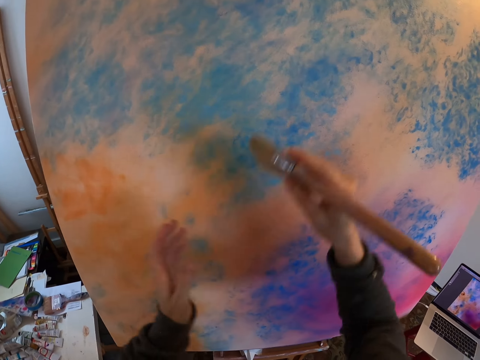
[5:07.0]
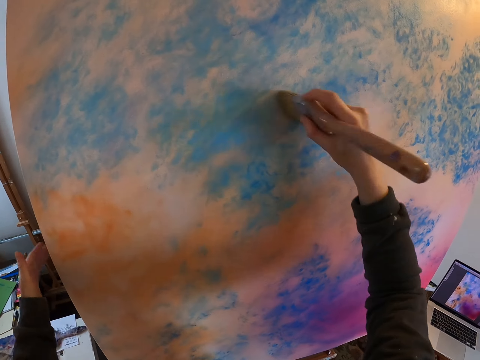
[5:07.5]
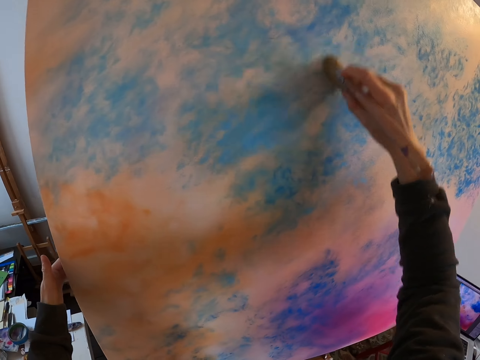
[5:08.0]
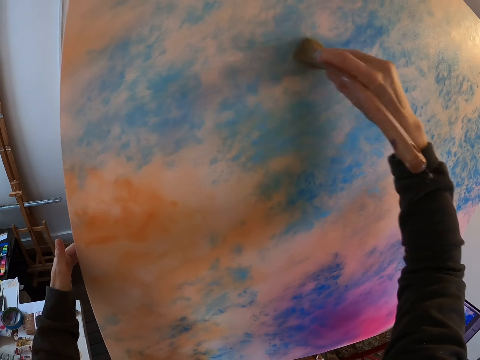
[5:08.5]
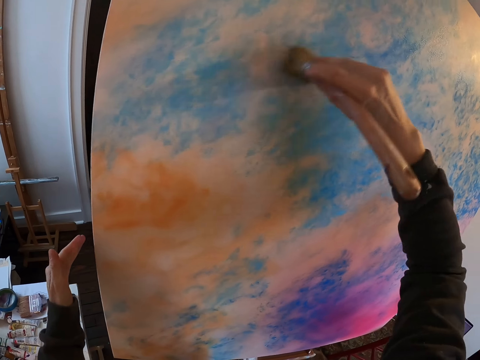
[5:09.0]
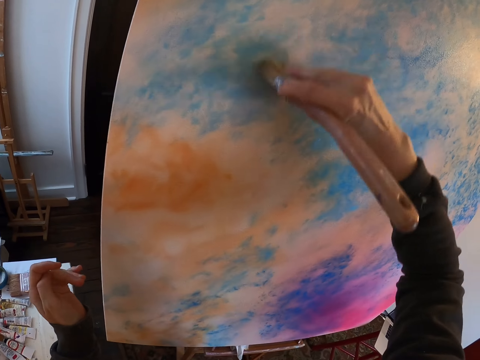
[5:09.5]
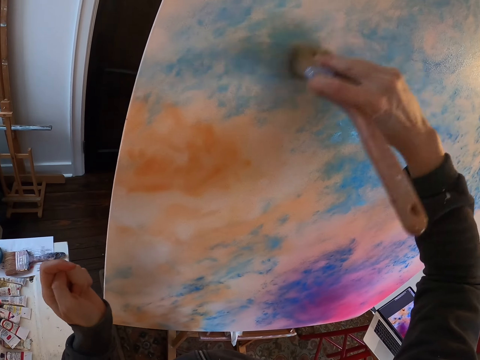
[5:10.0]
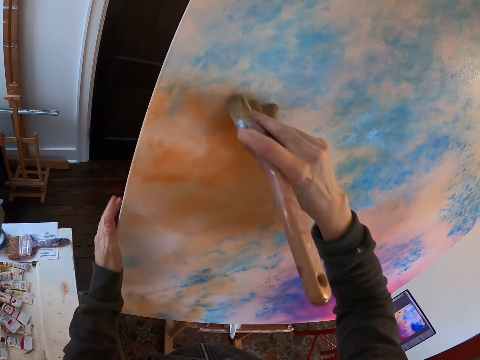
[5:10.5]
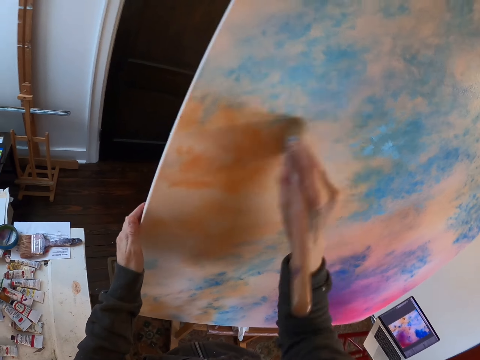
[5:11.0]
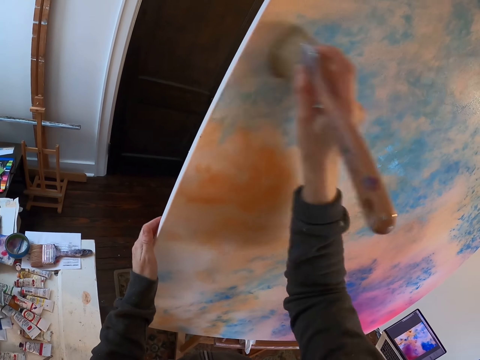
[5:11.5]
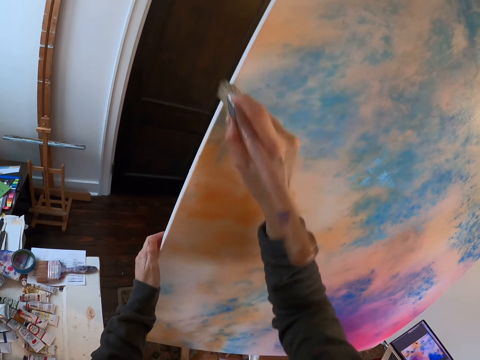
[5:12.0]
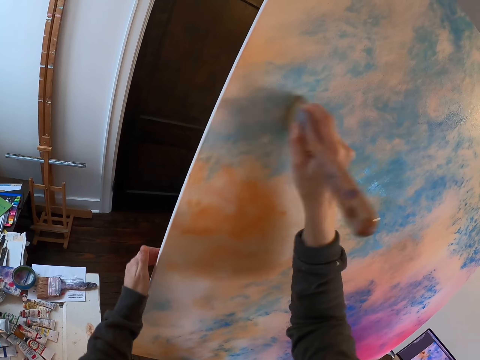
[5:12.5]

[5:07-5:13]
The camera wearer wipes the painting. They paint with a big paint brush.

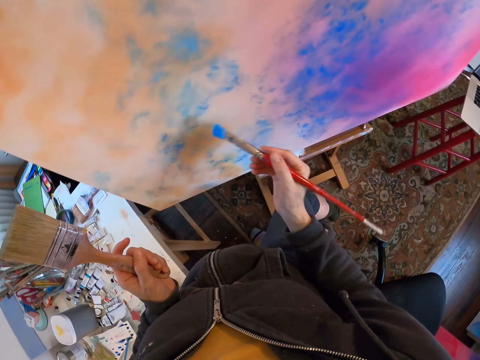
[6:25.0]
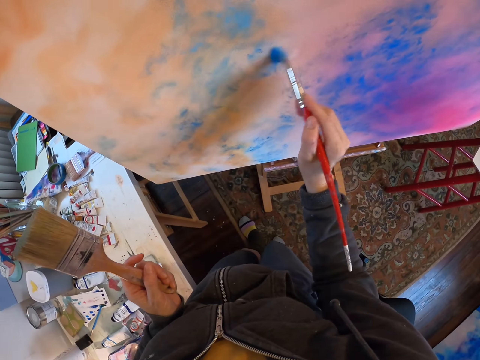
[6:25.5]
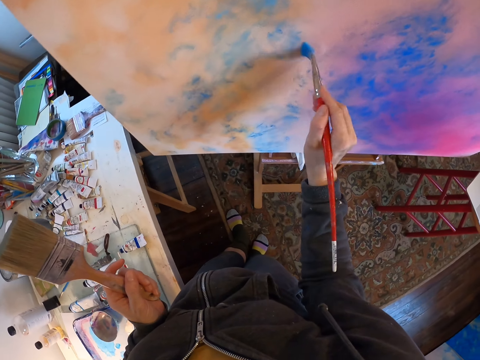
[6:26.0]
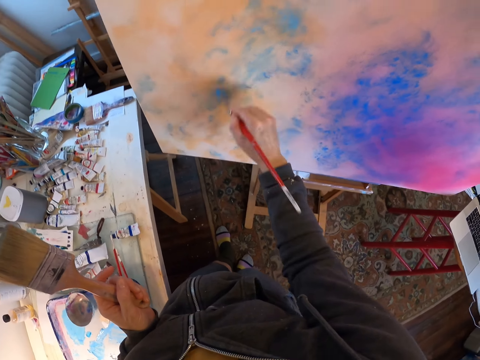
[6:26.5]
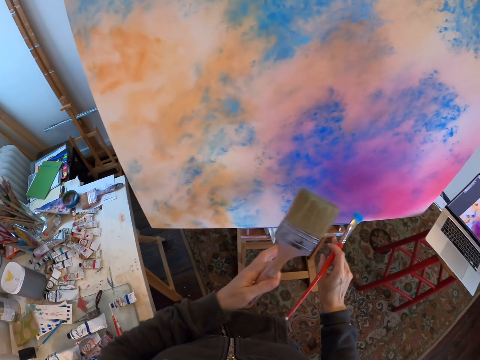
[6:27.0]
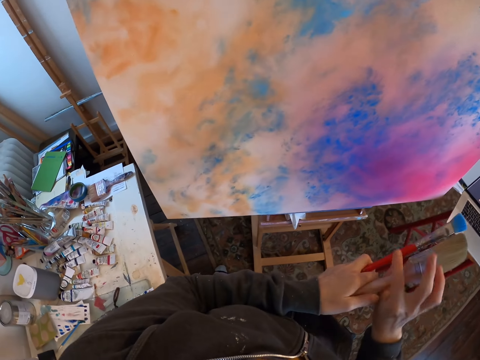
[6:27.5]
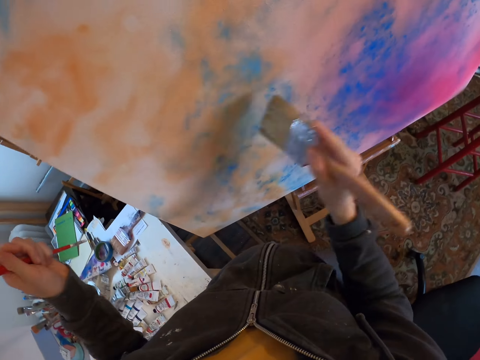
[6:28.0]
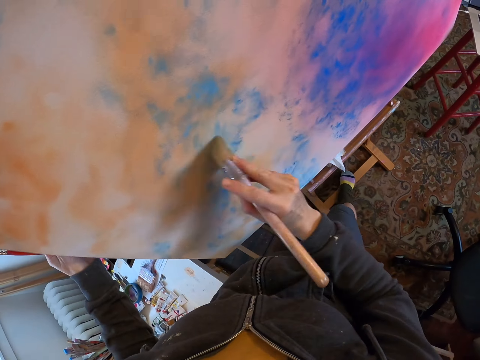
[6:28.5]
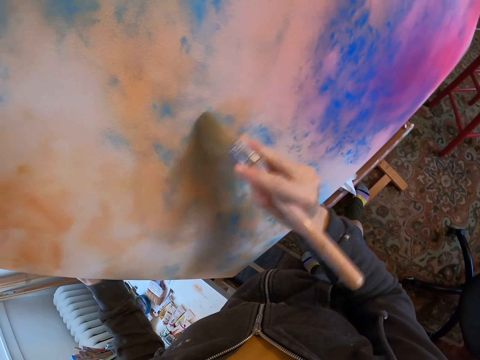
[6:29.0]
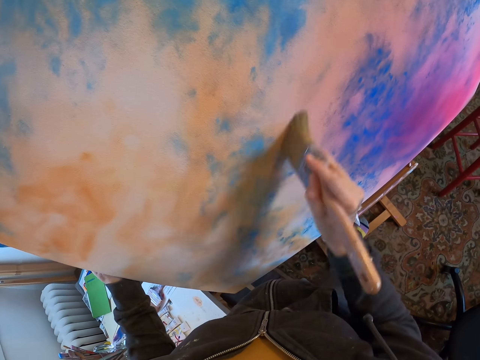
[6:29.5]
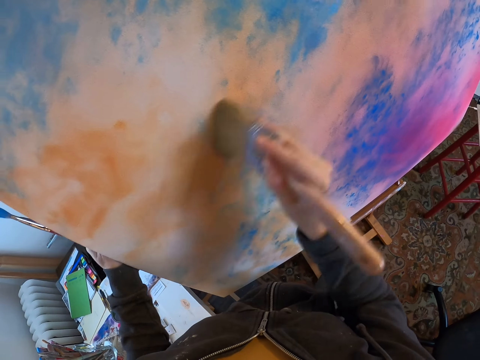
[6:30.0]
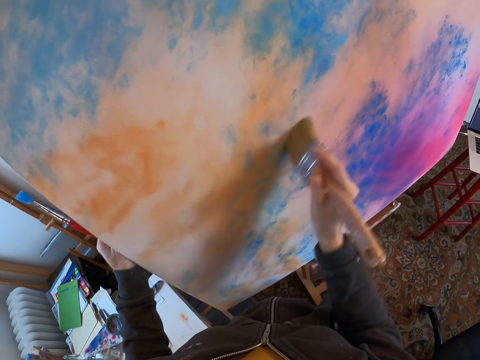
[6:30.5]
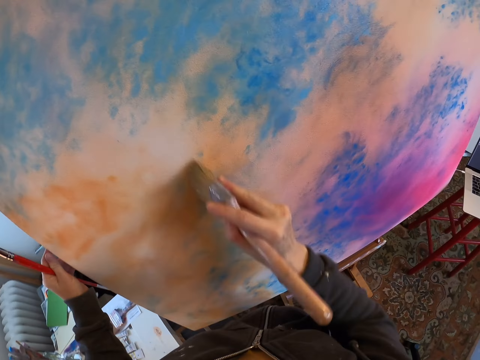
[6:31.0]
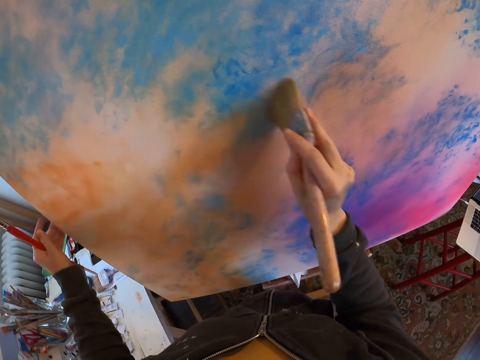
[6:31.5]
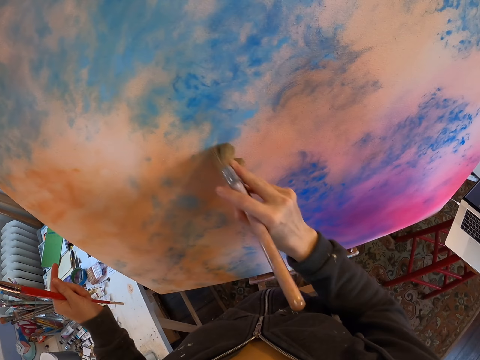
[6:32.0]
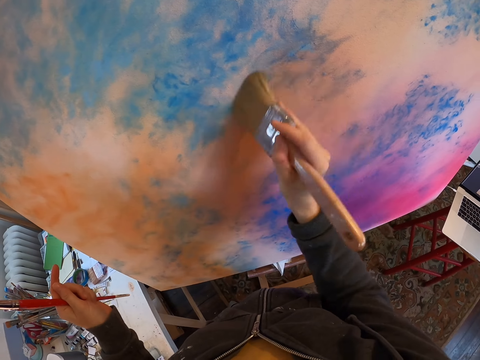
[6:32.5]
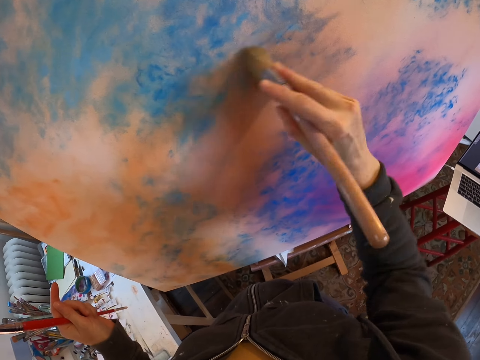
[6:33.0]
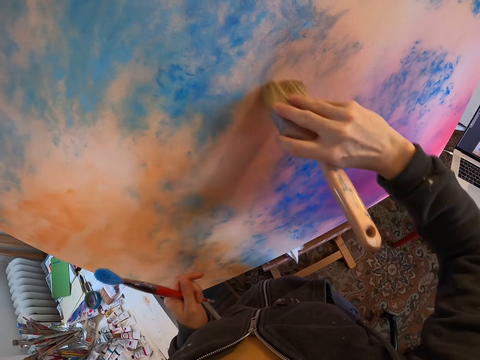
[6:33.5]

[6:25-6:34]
The camera wearer exchanges the hand holding the paint brushes. They wipe the painting. They pick up a big paint brush.

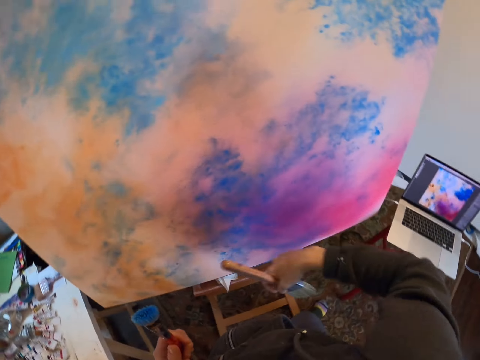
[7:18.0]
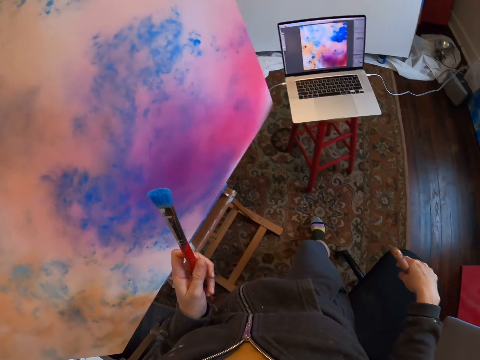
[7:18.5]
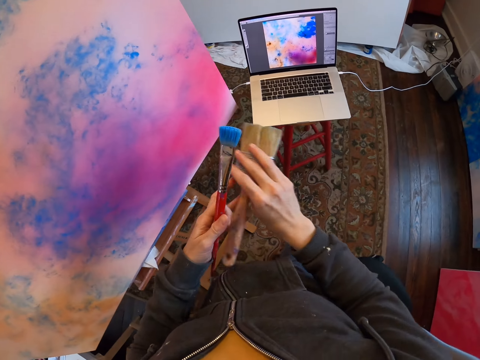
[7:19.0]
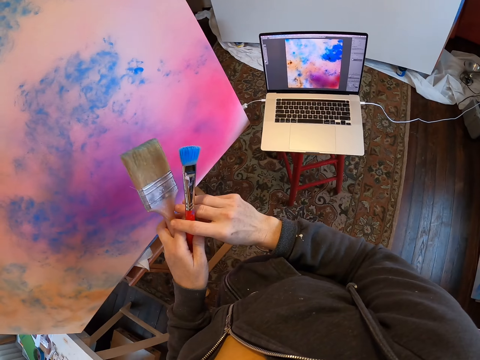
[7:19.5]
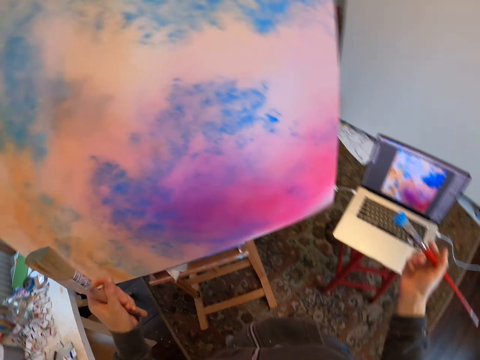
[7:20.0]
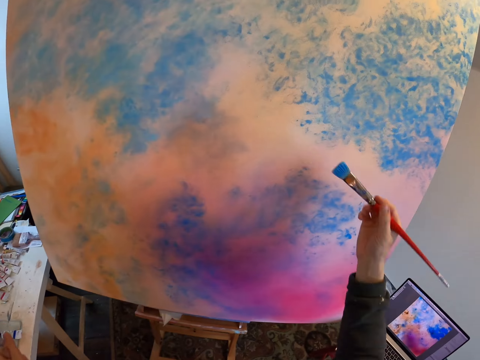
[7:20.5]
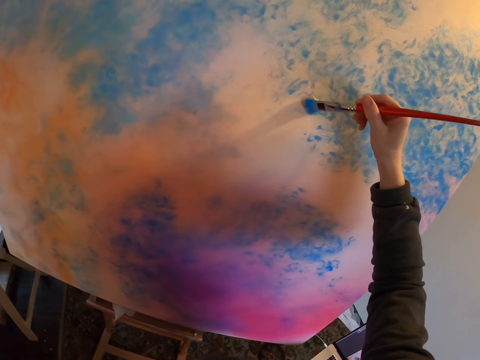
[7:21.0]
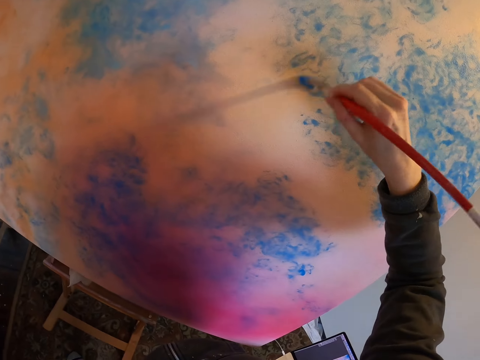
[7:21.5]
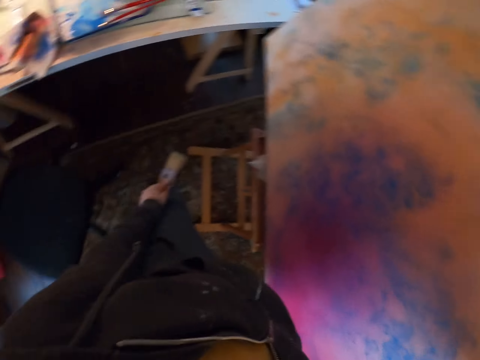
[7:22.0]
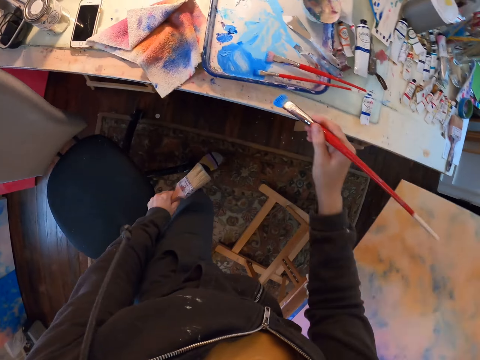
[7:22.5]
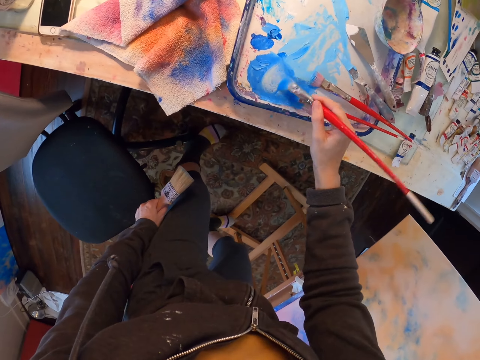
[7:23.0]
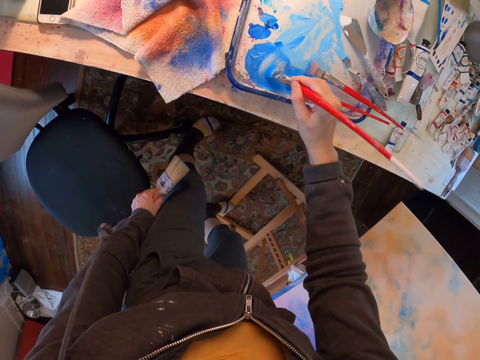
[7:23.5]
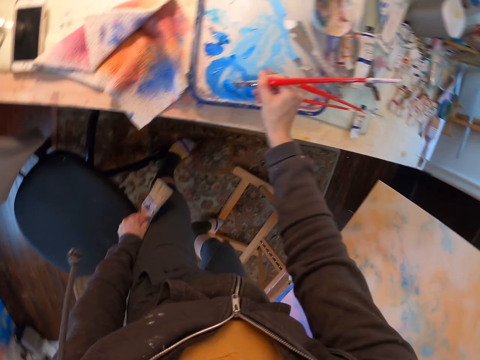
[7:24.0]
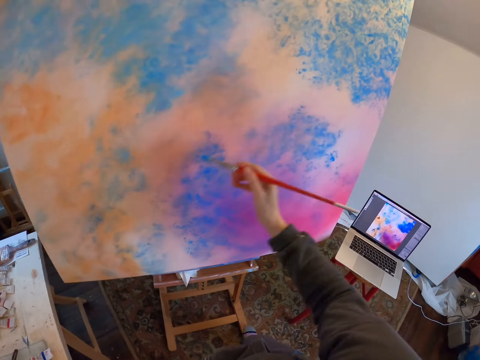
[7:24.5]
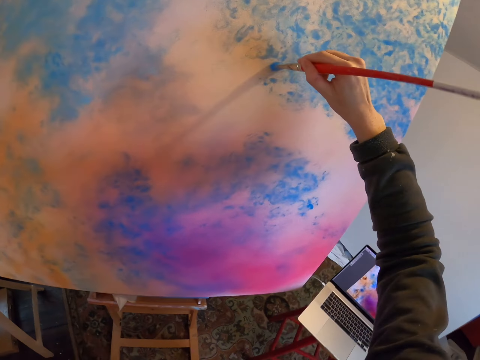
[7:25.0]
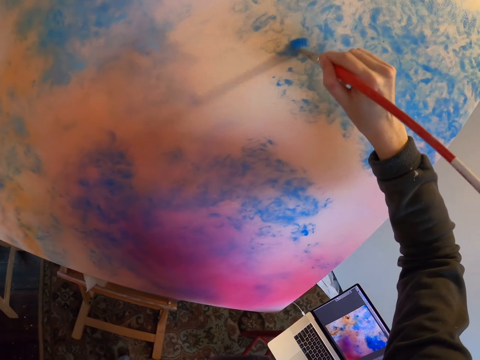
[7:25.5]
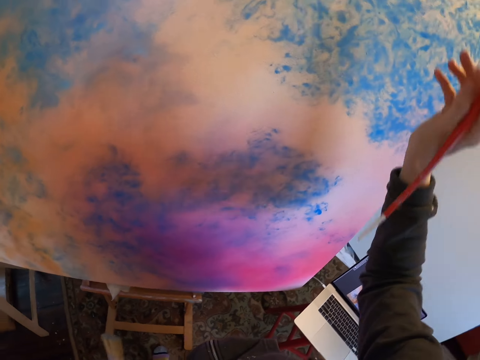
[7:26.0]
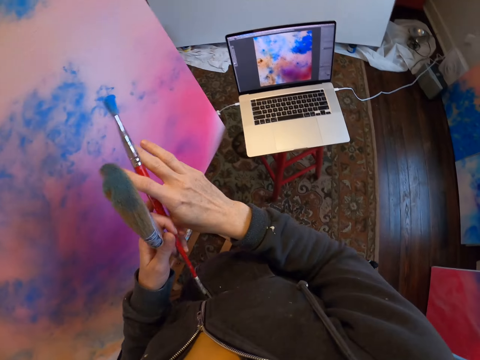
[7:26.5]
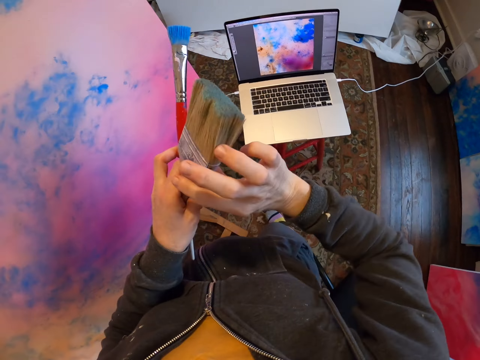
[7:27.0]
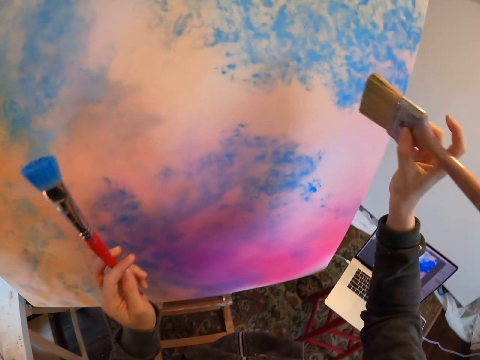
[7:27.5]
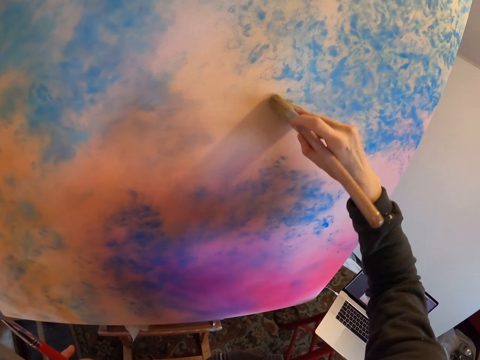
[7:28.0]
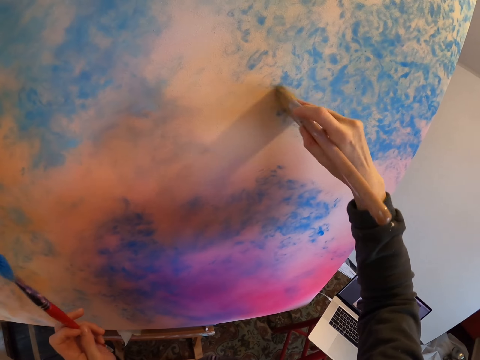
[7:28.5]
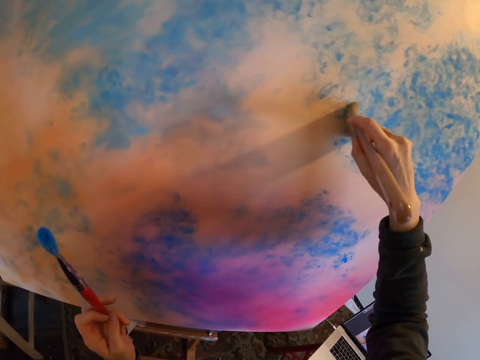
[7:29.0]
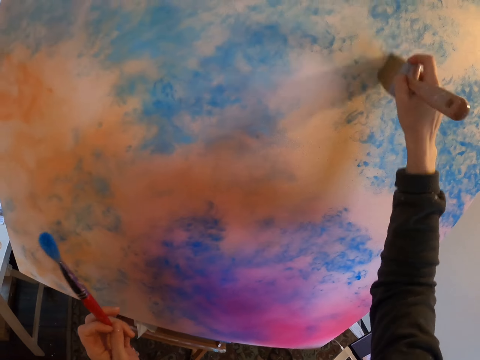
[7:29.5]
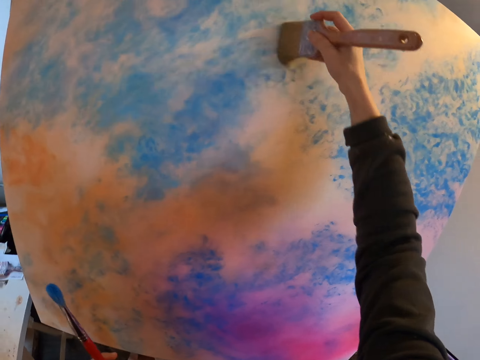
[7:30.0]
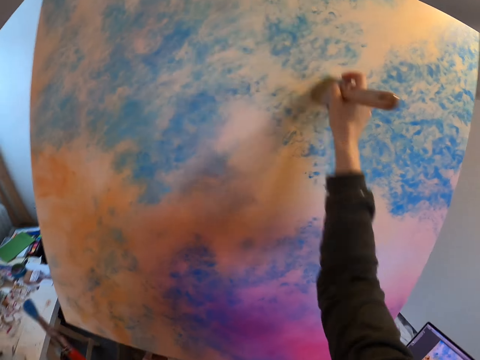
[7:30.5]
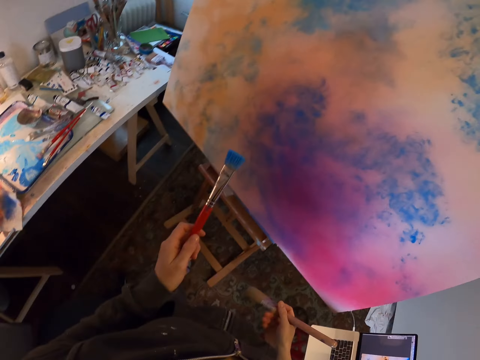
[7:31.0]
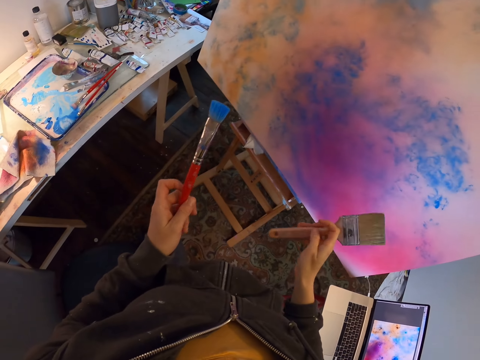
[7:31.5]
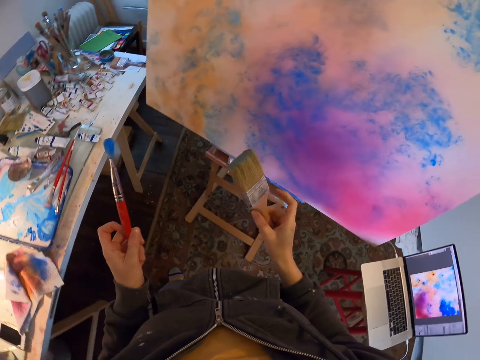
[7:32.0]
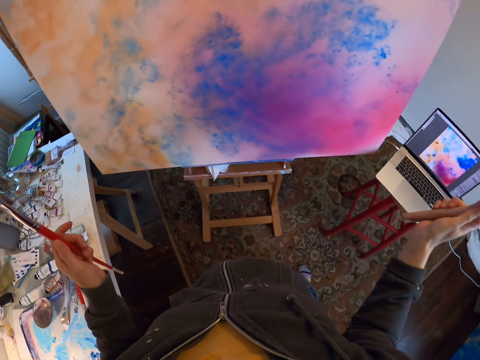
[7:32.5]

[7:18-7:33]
The camera wearer exchanges the hand holding the paint brushes. They paint the painting with a small paint brush. They dip the paint brush into the paint tray. They paint the painting with the small paint brush. They exchange the hand holding the paint brushes. They paint with a big paint brush. They wipe the painting. They look around.
